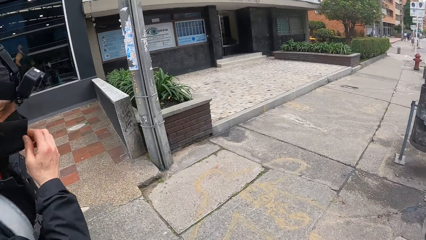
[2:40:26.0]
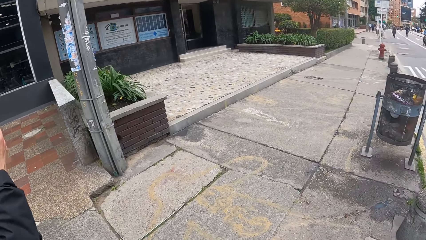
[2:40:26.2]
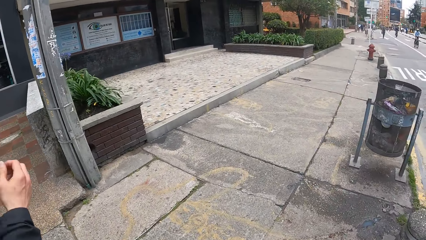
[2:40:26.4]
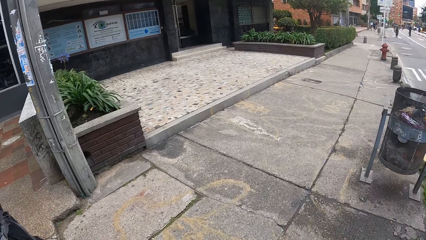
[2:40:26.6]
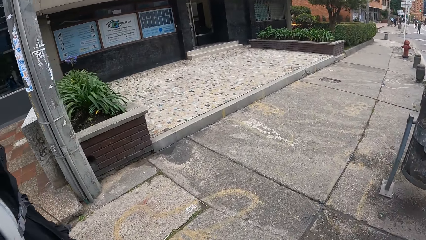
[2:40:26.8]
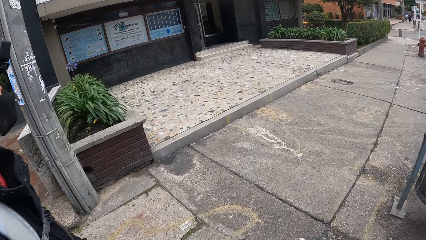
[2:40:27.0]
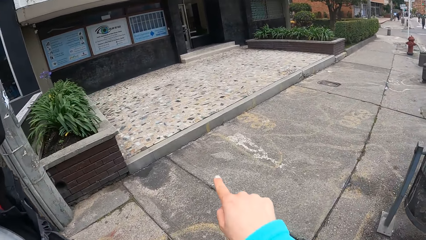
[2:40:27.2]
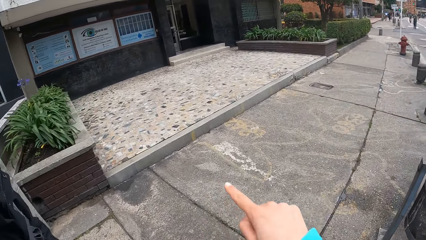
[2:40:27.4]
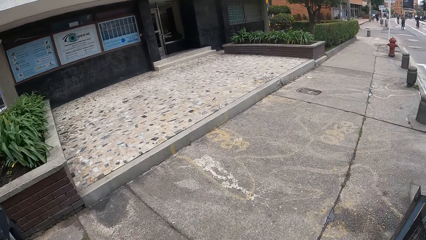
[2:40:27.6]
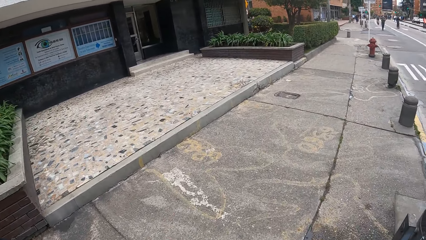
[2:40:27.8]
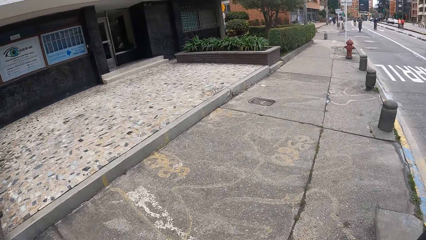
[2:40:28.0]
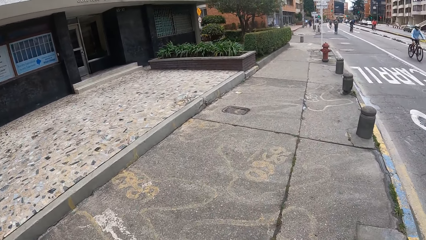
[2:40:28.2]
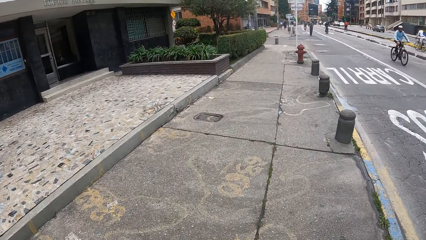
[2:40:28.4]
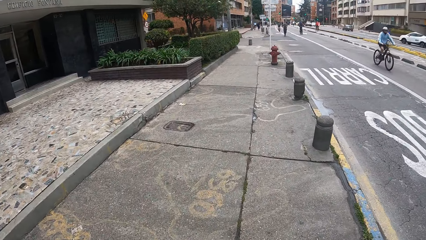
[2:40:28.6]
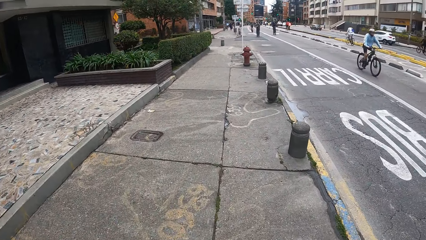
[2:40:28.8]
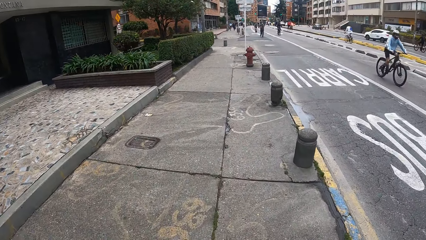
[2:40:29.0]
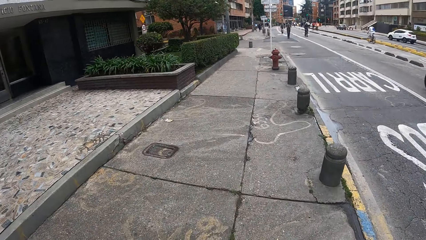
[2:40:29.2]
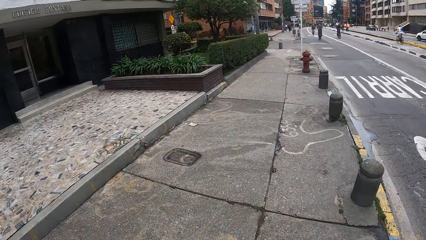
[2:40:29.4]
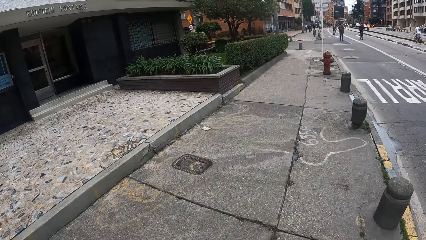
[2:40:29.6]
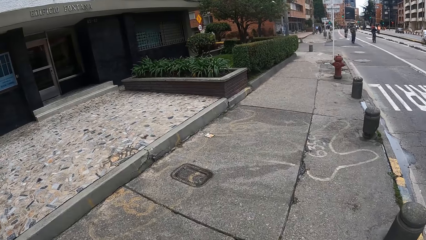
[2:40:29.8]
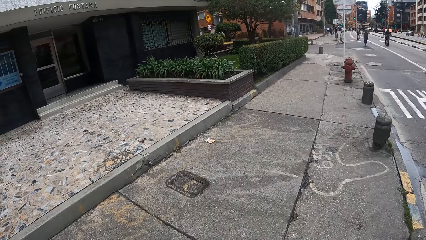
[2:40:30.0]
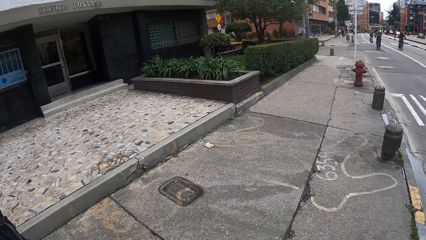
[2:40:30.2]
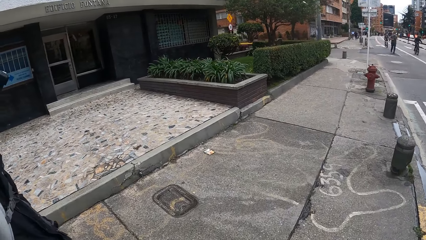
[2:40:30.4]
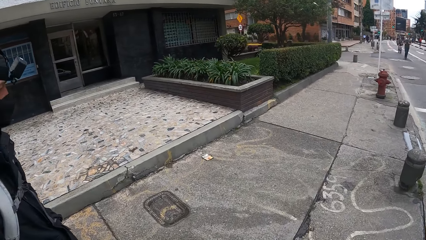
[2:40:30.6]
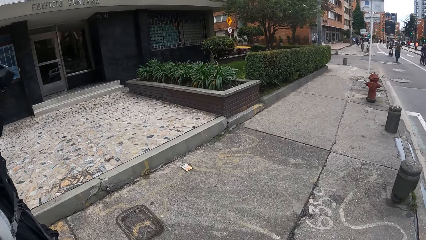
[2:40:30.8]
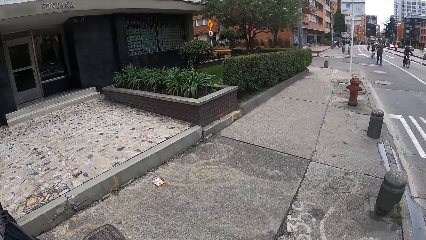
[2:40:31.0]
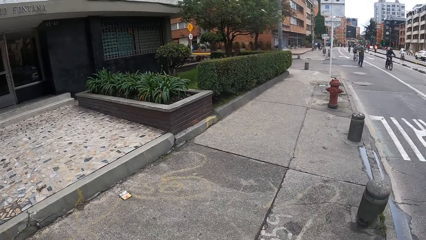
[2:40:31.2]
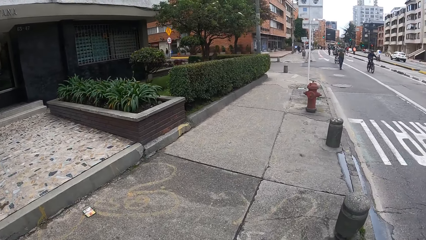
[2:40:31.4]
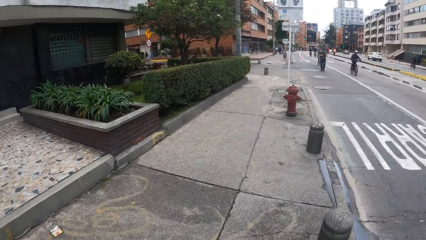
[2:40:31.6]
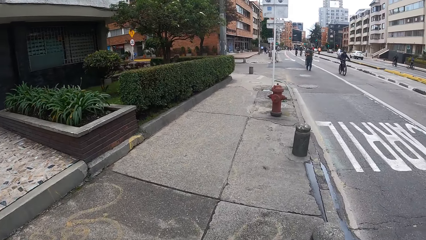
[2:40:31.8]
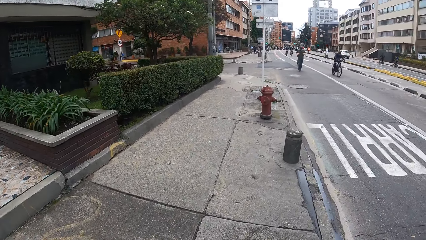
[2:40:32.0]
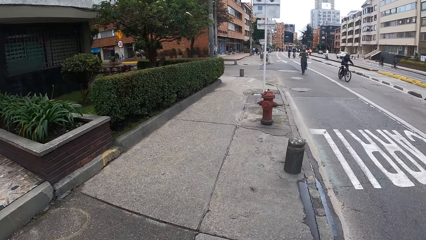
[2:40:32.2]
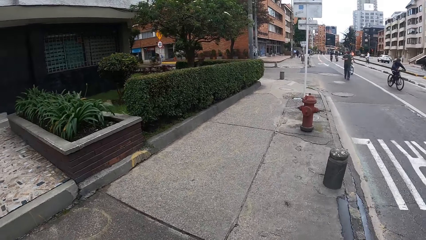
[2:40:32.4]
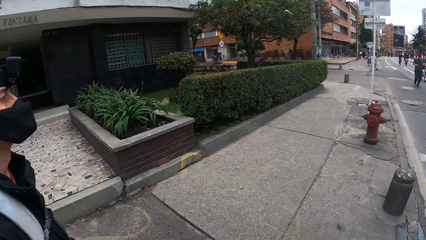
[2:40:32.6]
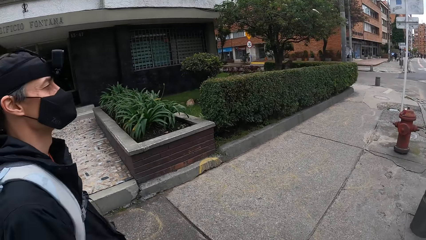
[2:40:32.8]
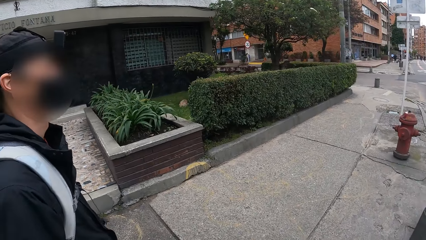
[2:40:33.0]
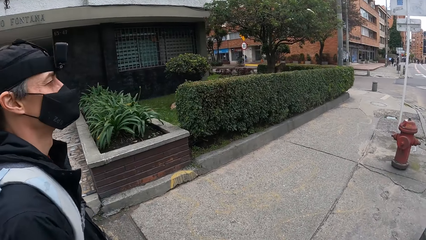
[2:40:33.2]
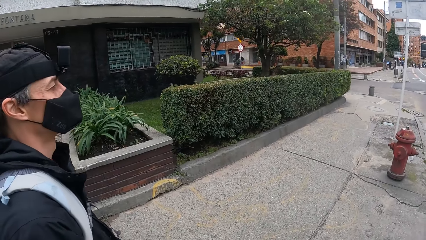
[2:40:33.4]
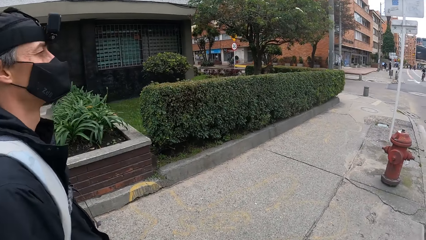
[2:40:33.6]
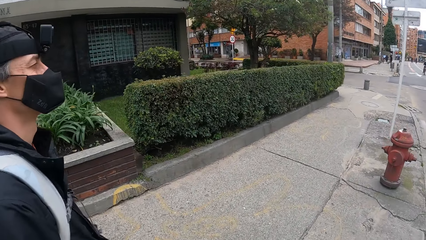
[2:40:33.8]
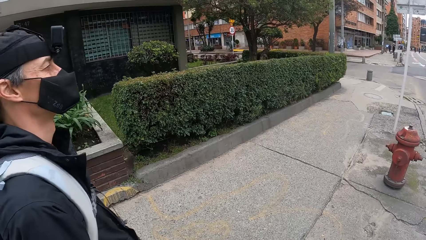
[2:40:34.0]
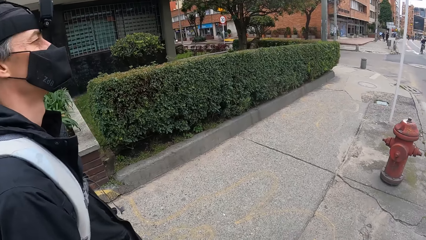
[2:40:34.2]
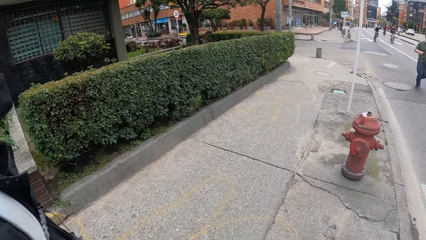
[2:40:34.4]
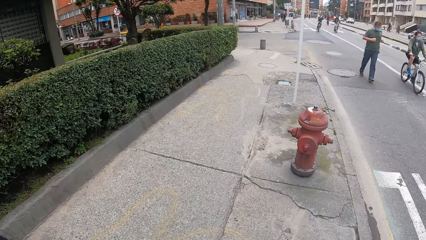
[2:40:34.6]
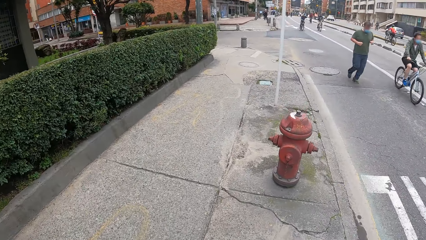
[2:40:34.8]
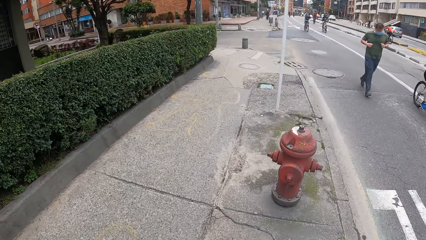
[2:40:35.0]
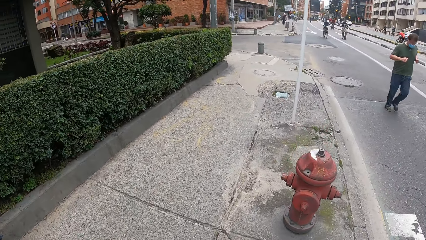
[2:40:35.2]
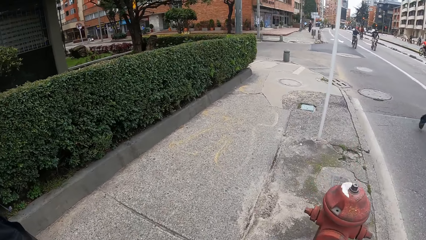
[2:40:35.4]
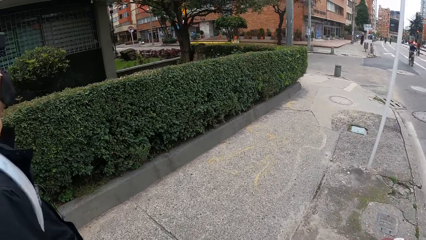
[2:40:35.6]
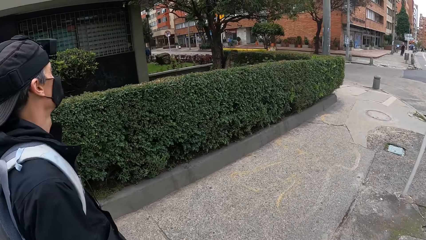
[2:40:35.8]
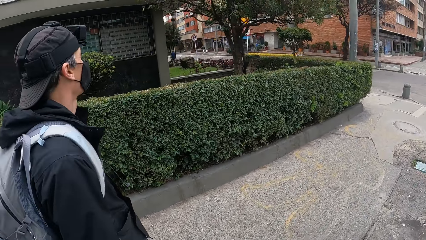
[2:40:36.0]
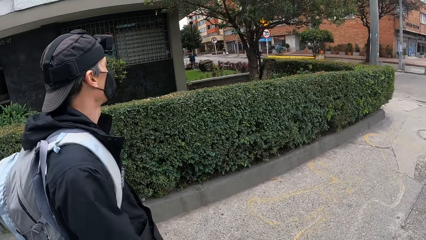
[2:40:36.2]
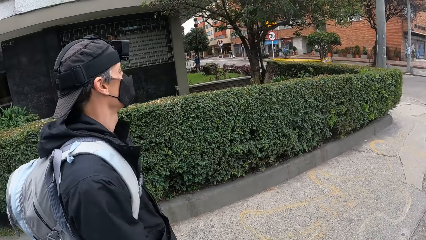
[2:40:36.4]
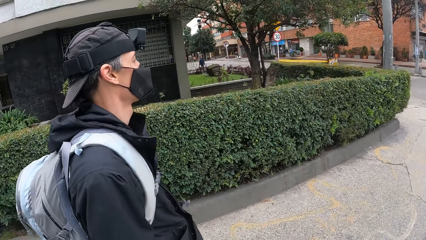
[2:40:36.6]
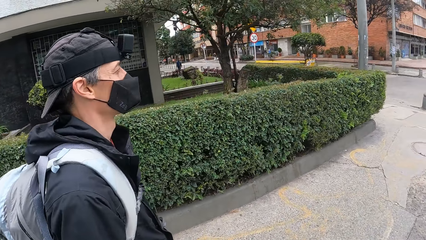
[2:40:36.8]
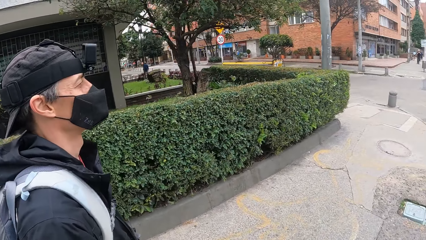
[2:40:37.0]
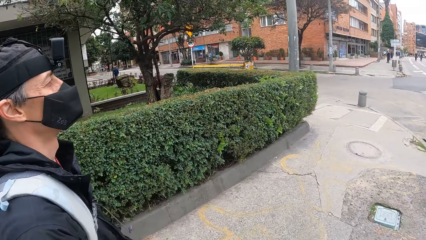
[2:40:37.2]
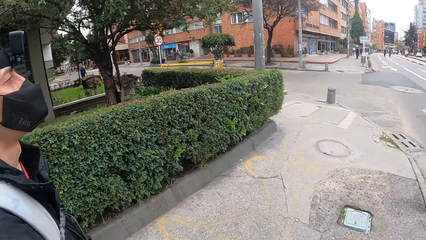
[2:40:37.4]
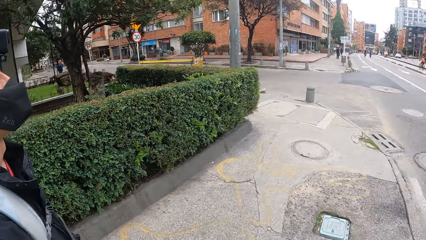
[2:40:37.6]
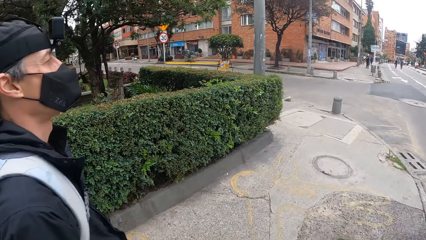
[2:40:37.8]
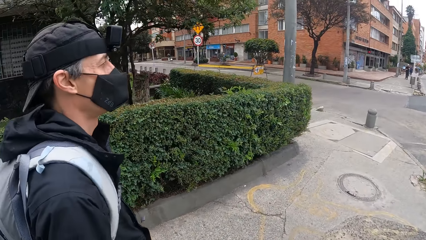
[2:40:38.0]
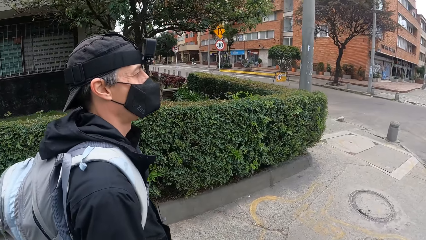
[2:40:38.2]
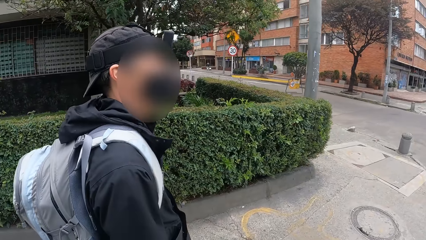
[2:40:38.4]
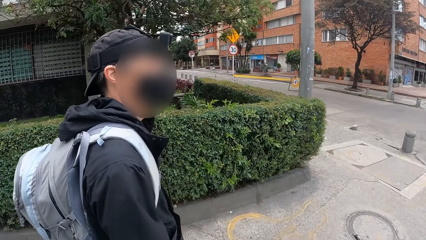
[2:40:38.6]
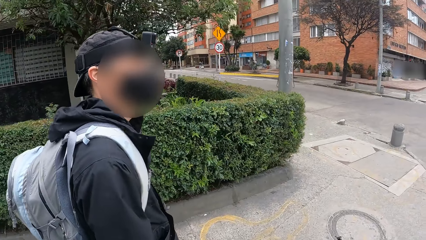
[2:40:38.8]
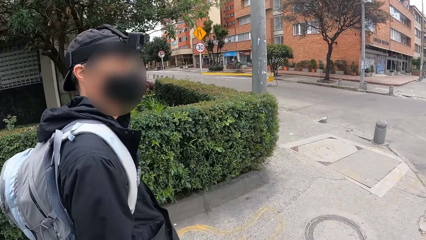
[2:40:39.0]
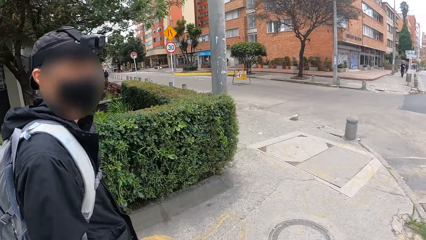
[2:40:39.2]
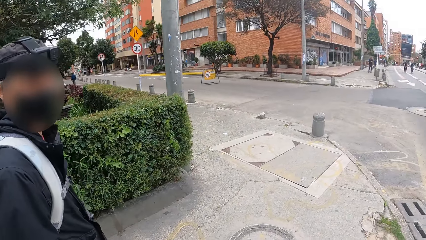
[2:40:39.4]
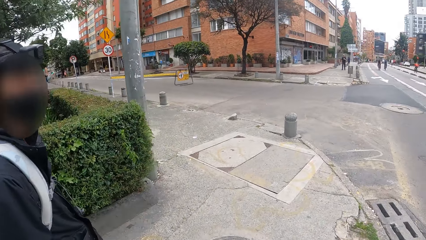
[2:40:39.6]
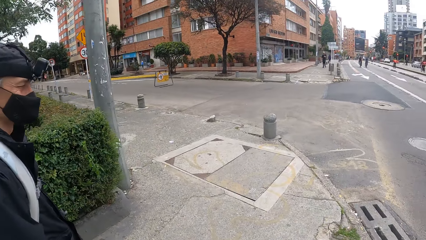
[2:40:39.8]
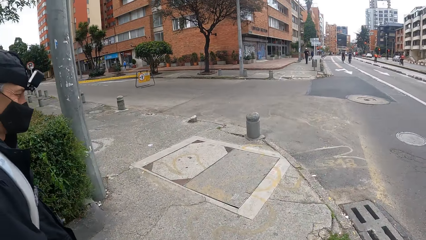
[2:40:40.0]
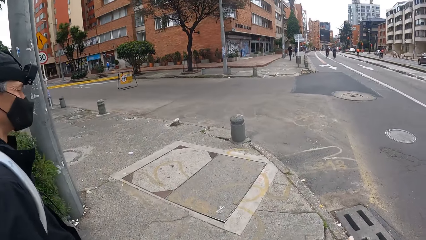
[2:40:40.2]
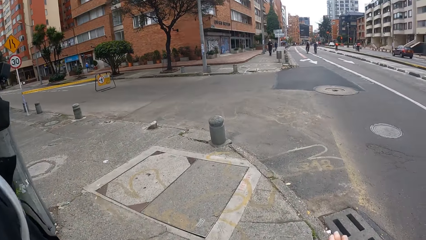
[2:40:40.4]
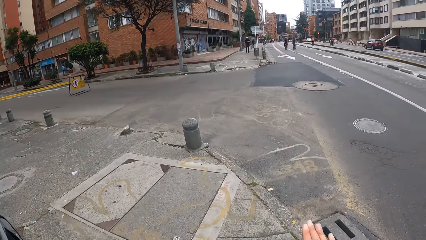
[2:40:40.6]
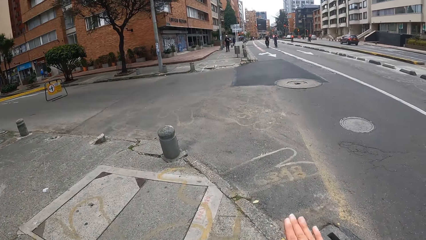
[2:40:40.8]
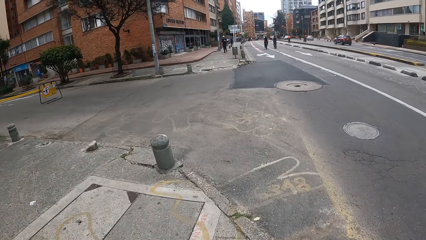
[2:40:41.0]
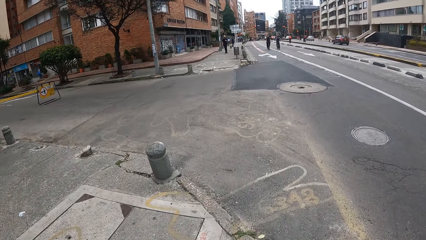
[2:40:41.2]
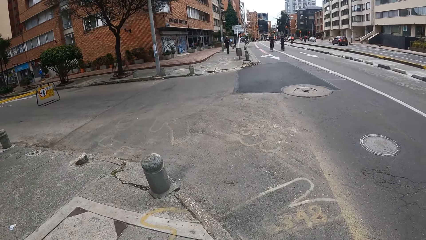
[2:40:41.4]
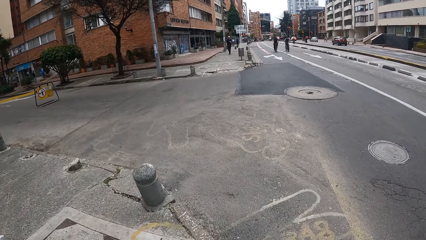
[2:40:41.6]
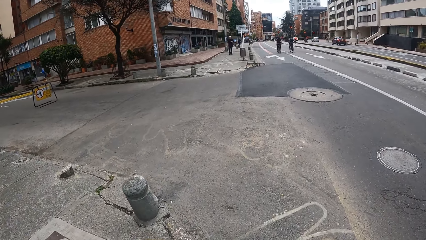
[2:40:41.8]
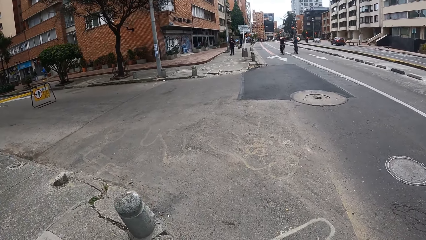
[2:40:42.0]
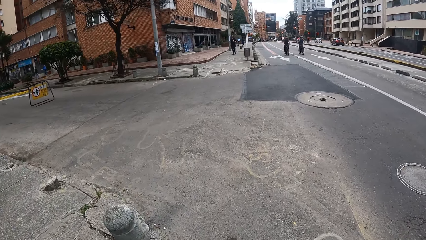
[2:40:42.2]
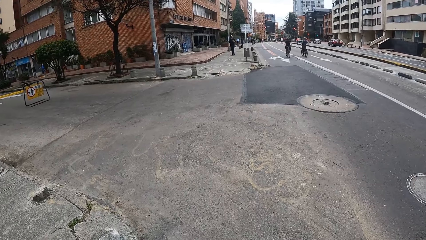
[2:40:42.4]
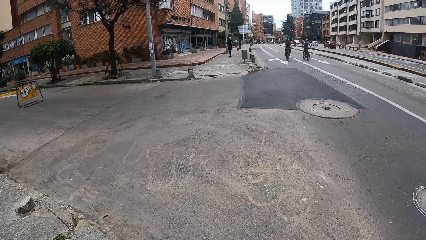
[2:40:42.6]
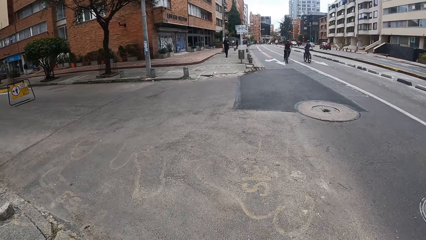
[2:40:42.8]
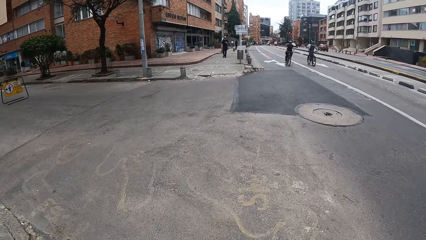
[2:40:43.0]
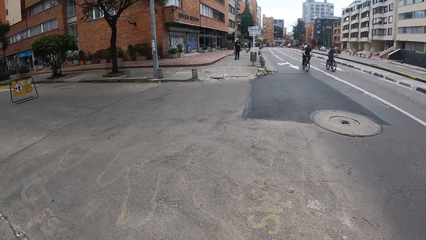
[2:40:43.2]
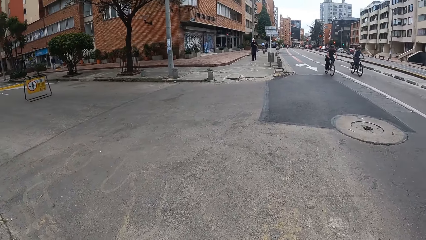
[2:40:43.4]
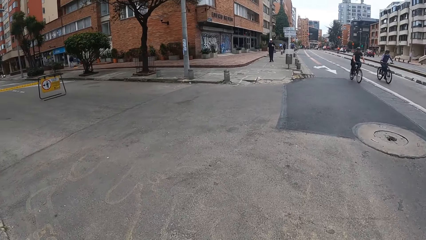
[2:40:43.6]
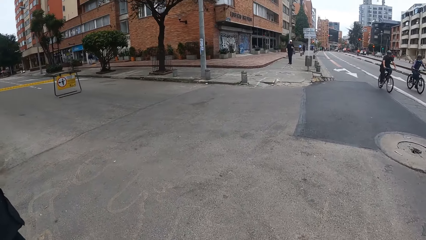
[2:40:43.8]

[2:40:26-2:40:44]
The camera wearer looks at a man. The man adjusts a nose mask with his right hand. The camera wearer points at something. She looks around. She looks at the man. She moves her hand.
